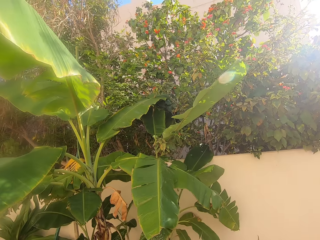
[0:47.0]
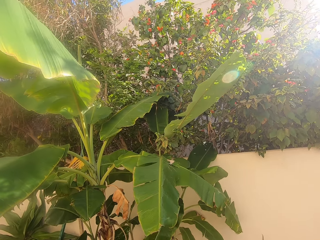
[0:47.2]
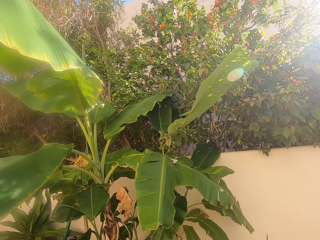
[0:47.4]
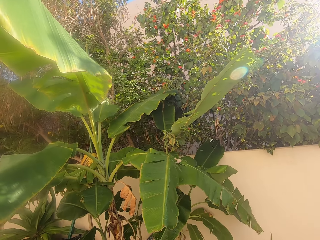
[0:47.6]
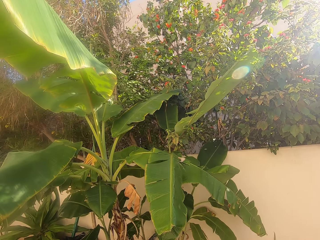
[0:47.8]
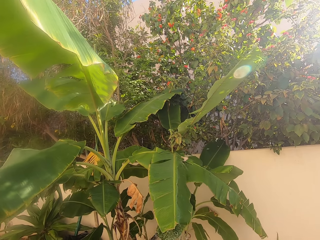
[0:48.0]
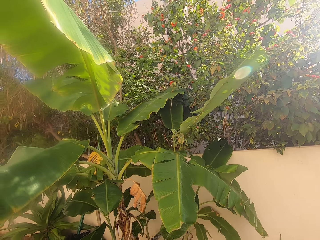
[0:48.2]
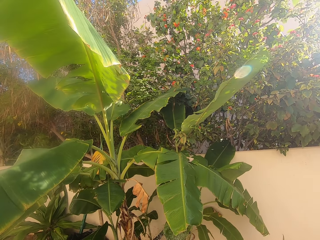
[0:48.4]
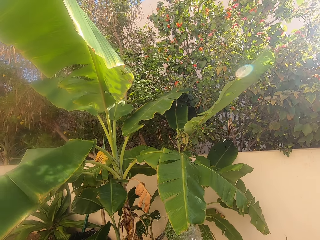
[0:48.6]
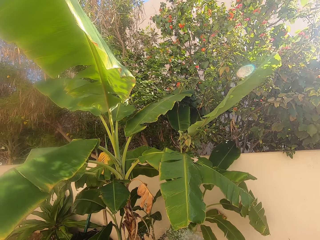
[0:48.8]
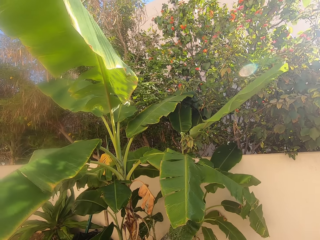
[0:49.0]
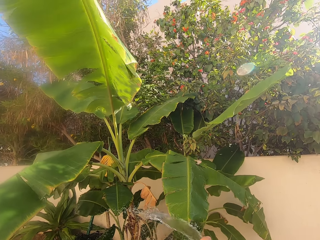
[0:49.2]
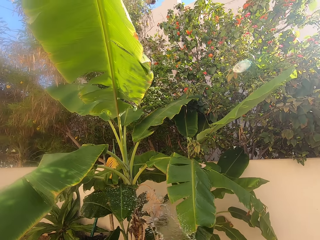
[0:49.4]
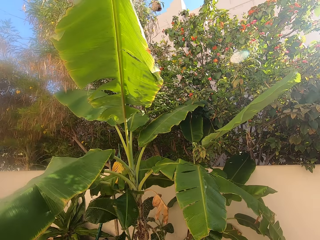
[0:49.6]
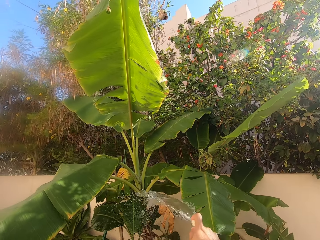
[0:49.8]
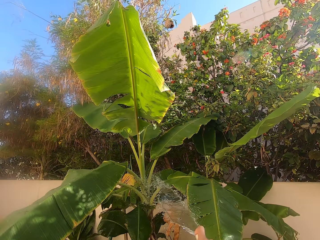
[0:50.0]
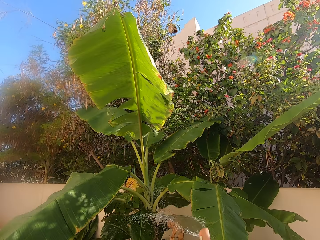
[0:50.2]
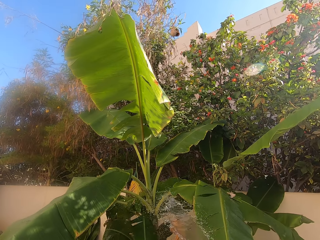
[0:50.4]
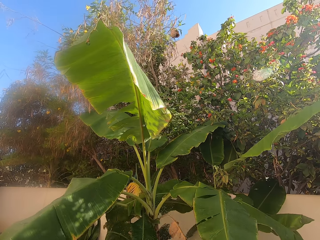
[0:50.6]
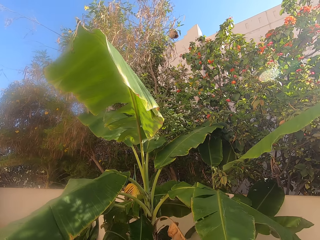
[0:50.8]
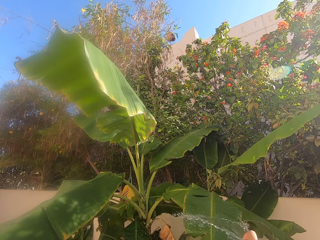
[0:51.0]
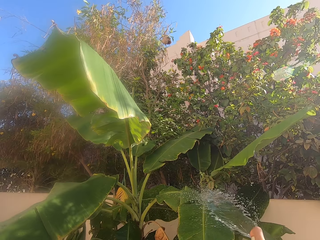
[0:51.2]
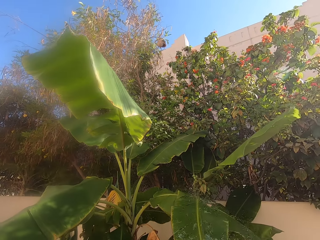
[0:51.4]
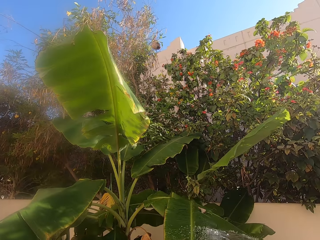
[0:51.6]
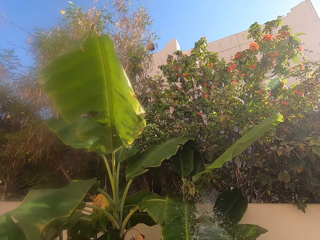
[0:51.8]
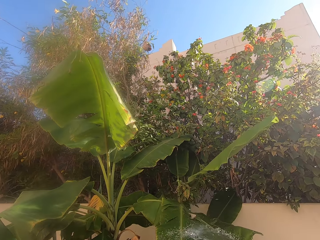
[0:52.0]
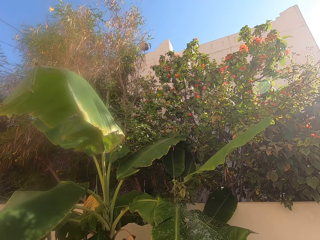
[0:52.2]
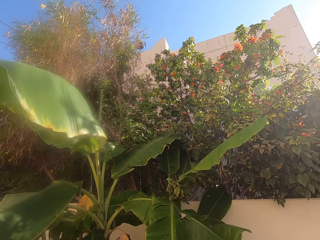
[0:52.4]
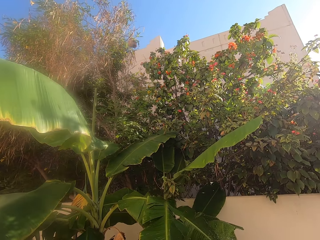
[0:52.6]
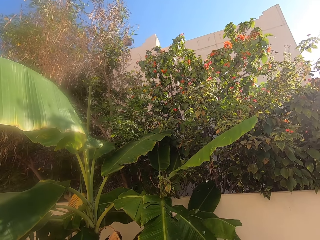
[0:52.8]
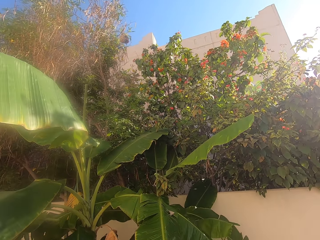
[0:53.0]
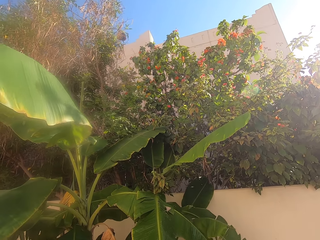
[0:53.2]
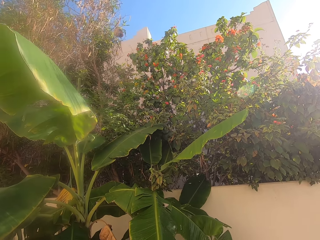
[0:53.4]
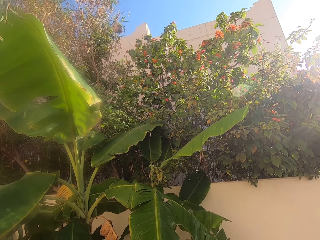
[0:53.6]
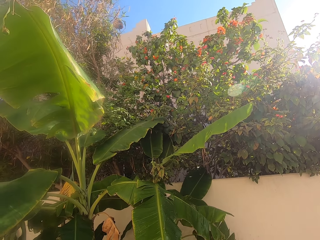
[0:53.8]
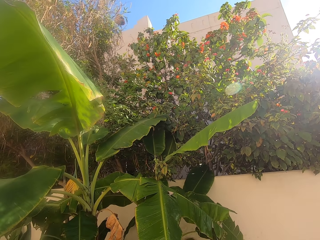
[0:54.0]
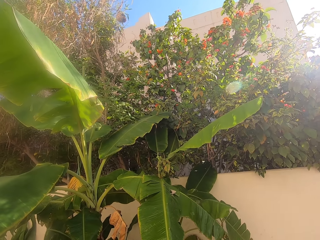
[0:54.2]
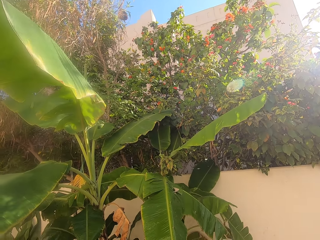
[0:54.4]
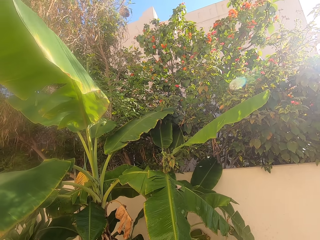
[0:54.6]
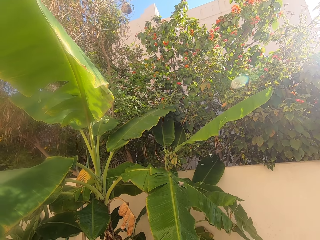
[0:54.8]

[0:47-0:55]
The camera wearer waters the plants near the perimeter wall.

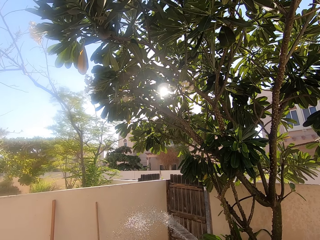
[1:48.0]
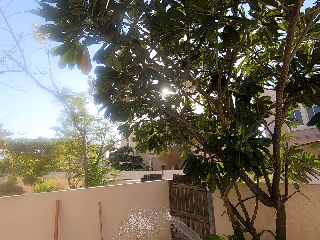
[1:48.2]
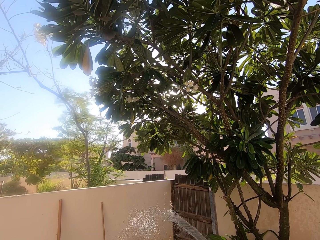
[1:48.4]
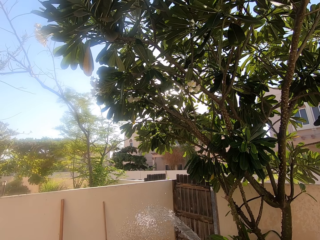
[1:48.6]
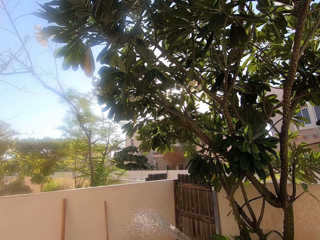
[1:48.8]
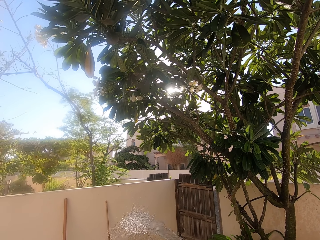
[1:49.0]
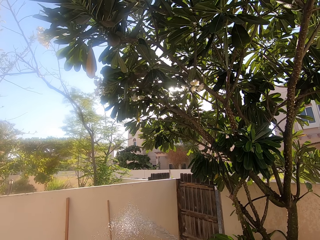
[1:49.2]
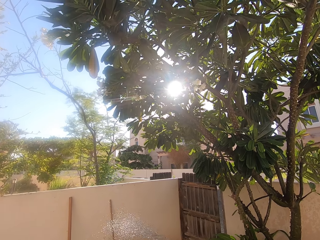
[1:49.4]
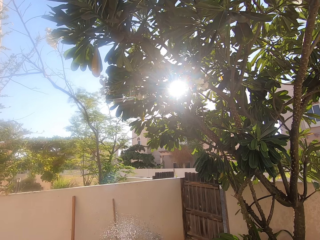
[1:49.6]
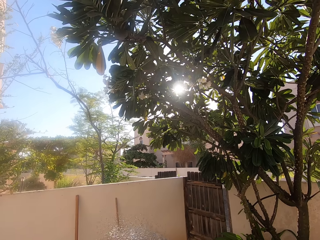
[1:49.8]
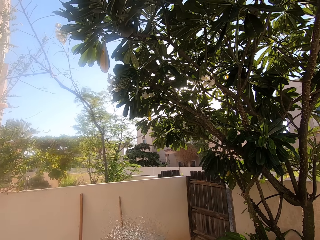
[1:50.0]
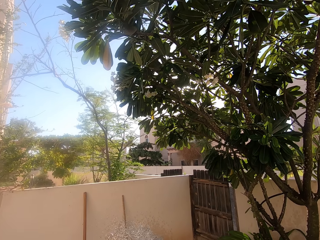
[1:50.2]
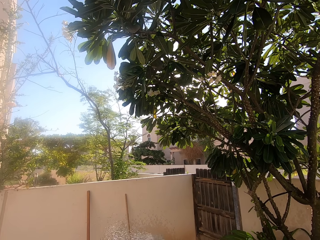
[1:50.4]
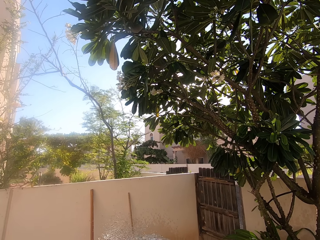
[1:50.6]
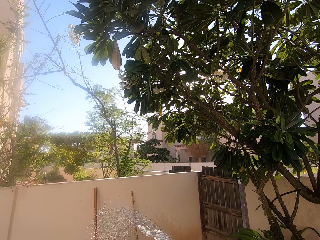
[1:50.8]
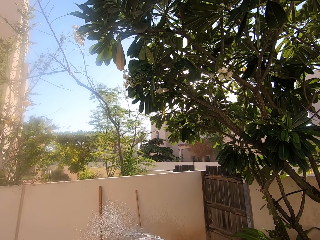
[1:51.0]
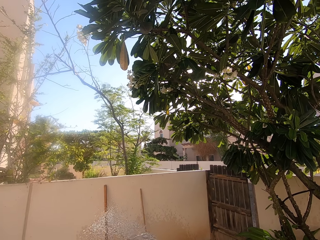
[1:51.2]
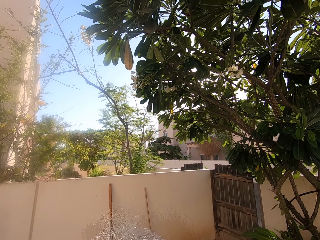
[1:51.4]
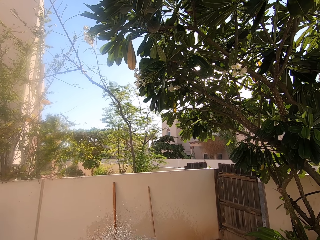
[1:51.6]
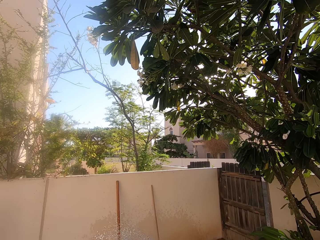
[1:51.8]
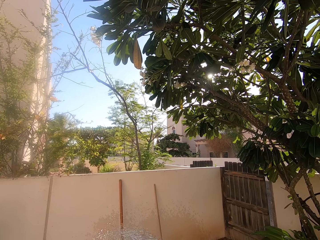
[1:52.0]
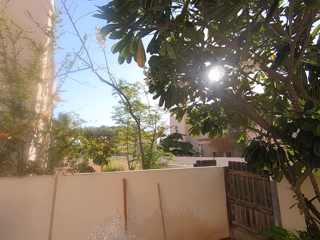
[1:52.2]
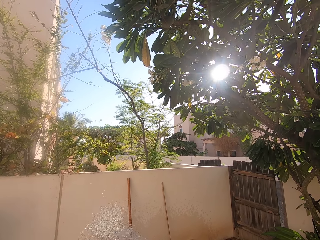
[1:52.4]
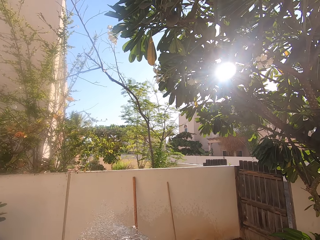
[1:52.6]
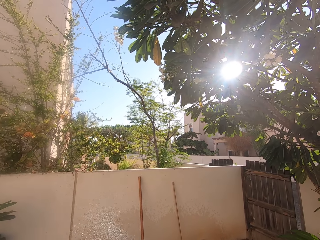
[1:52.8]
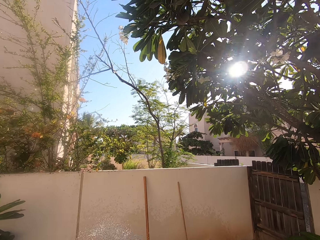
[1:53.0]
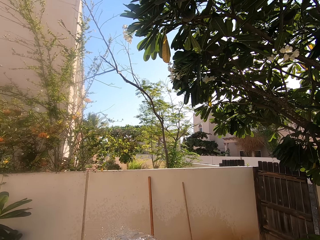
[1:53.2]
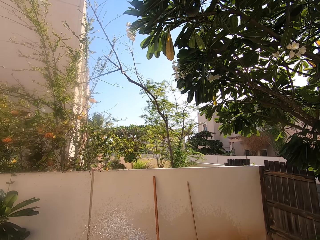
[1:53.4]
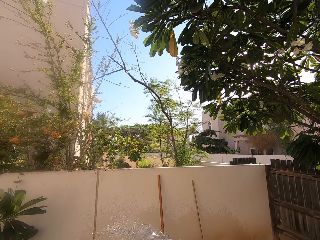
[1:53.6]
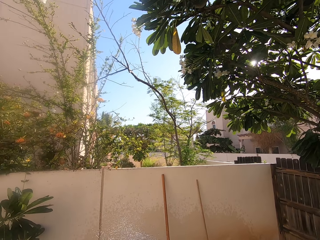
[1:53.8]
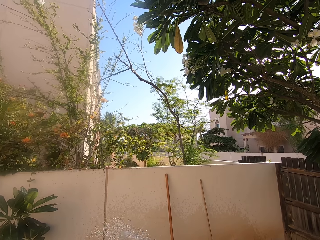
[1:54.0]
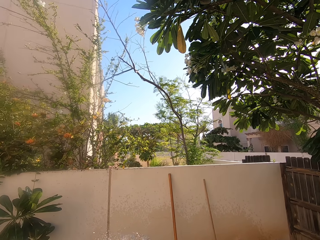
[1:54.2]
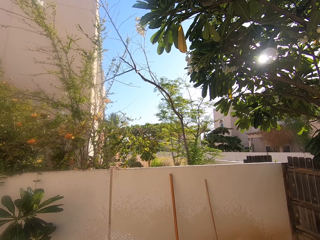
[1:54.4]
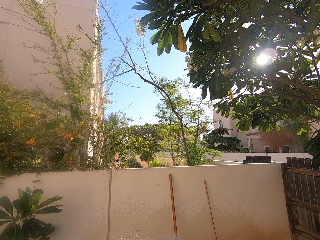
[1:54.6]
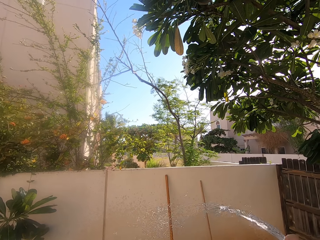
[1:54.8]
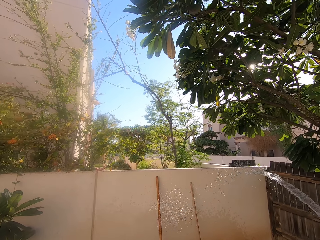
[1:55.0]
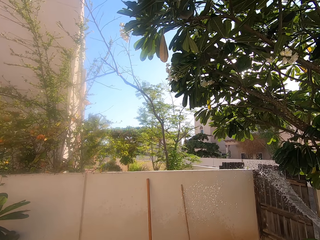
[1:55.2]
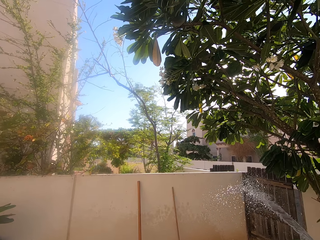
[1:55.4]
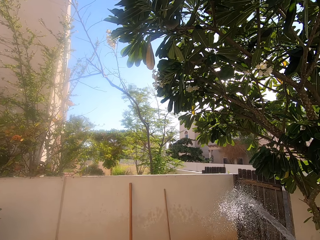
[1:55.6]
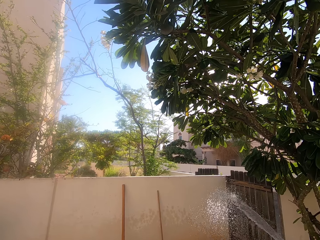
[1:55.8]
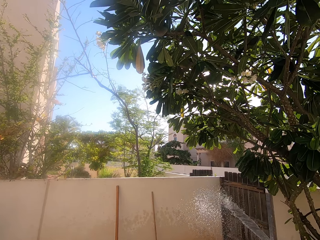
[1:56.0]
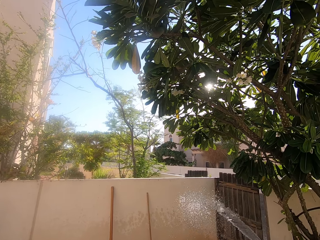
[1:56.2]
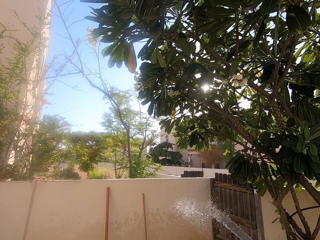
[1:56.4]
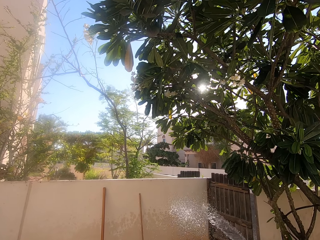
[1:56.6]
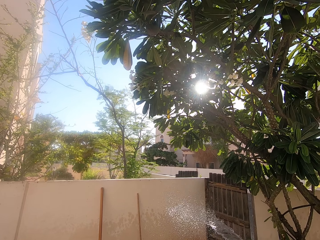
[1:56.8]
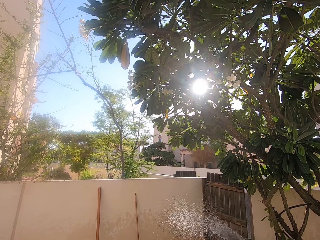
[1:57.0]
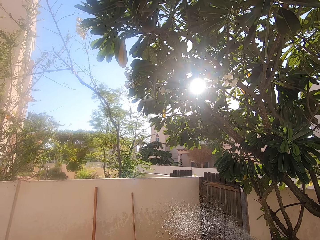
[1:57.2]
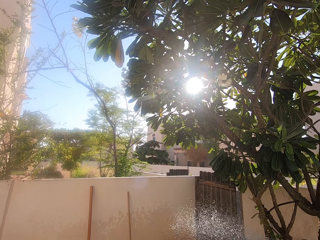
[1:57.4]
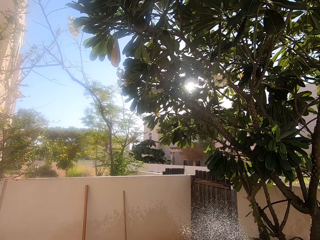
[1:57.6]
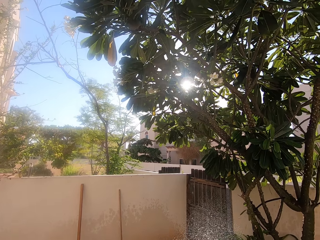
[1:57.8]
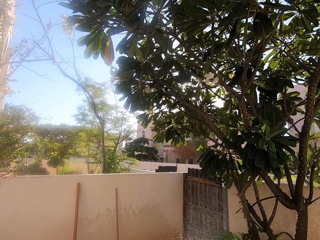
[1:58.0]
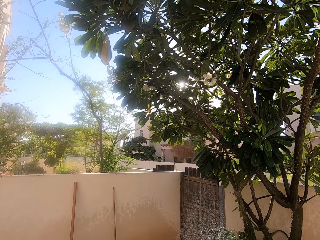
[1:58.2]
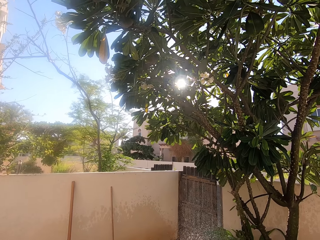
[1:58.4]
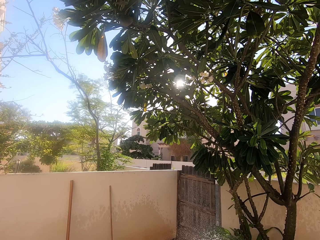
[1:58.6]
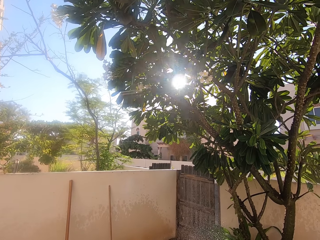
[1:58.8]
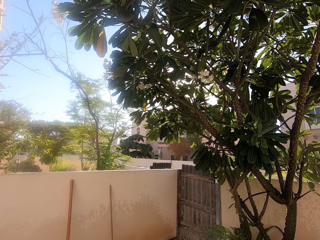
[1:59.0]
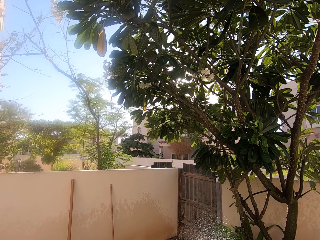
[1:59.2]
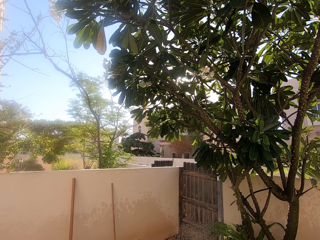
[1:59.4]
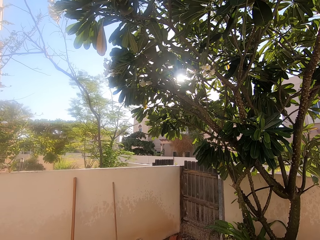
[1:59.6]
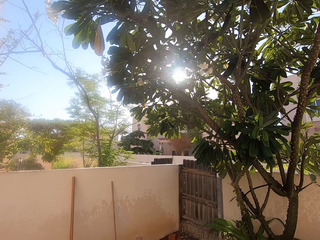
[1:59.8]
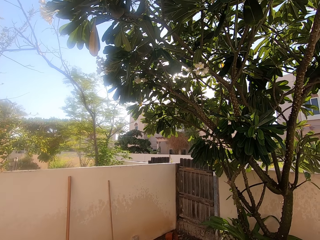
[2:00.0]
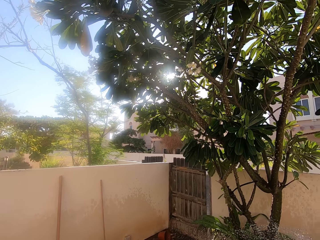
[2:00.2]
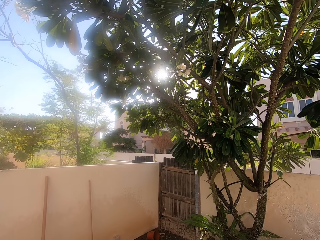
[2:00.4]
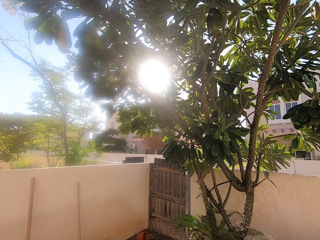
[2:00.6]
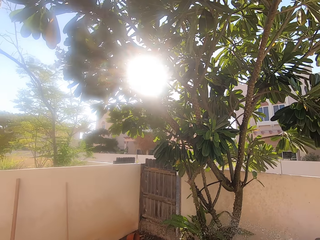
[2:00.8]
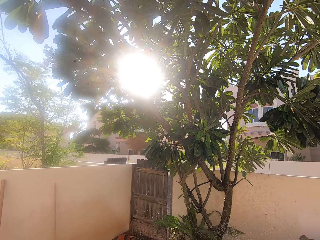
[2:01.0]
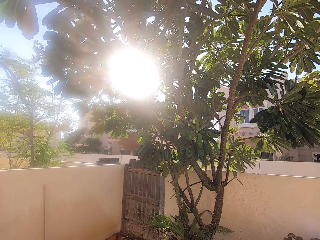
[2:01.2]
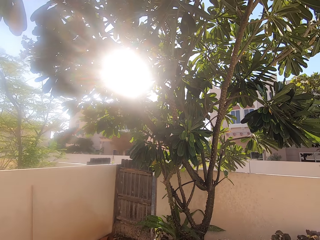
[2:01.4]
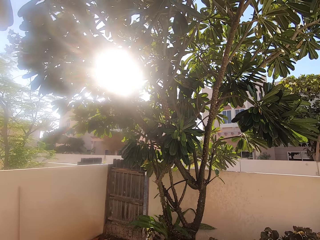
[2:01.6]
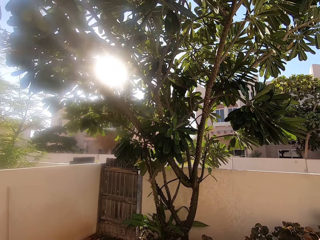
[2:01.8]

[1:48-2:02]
The camera wearer pours water on the perimeter wall. They water the plants.
